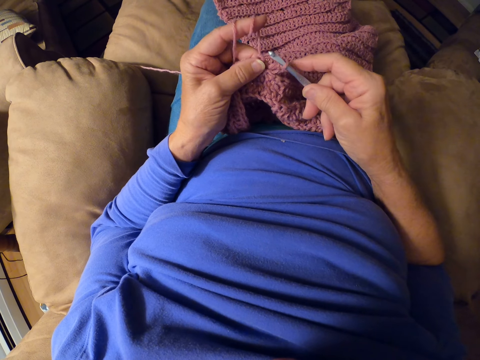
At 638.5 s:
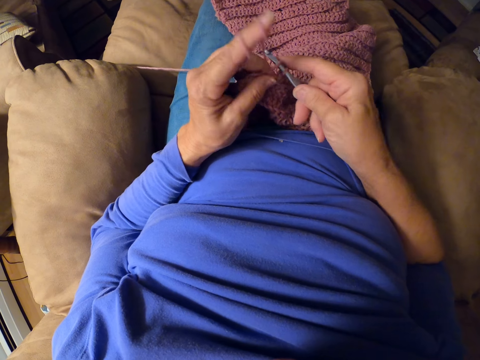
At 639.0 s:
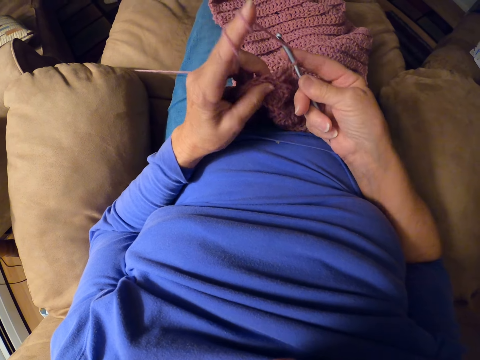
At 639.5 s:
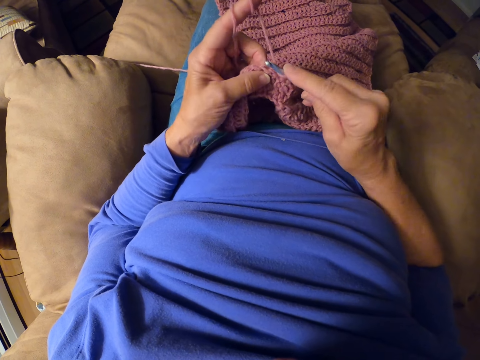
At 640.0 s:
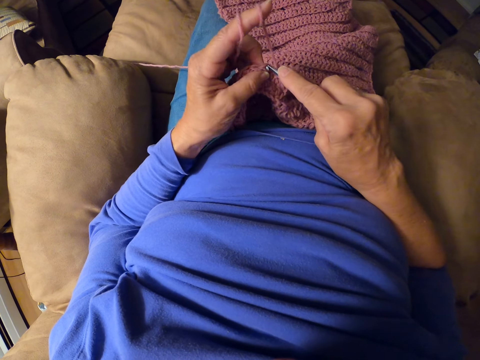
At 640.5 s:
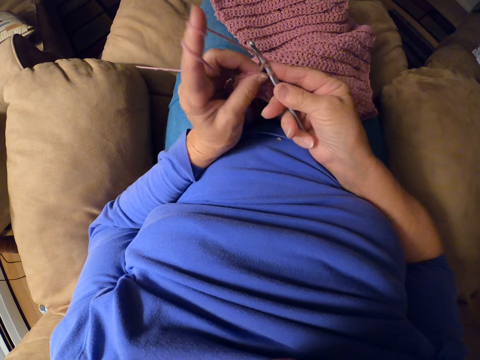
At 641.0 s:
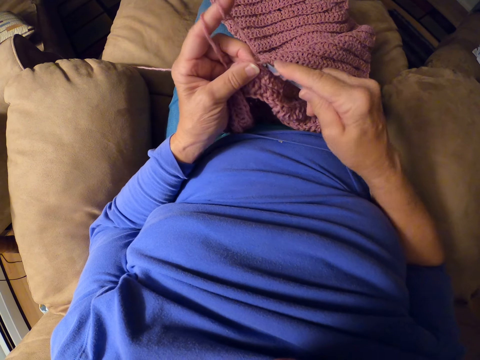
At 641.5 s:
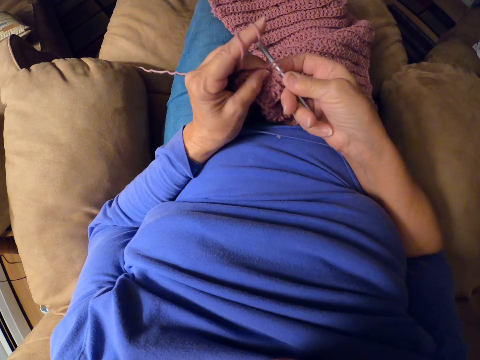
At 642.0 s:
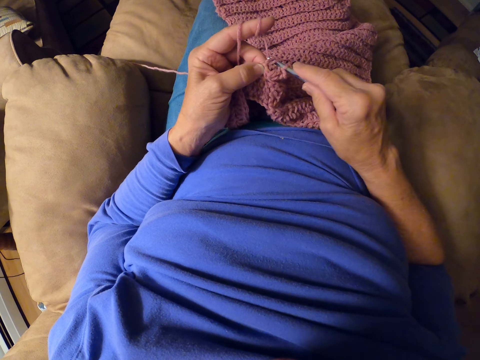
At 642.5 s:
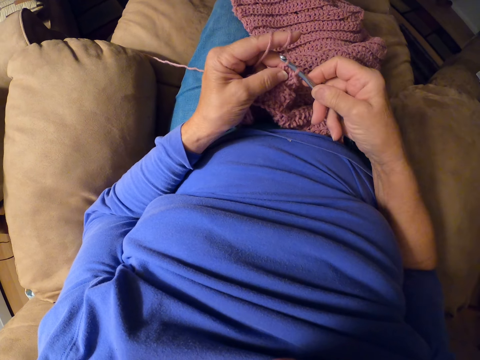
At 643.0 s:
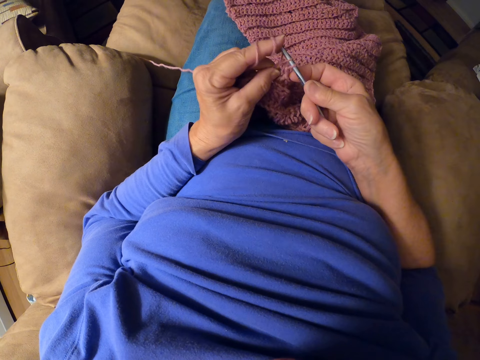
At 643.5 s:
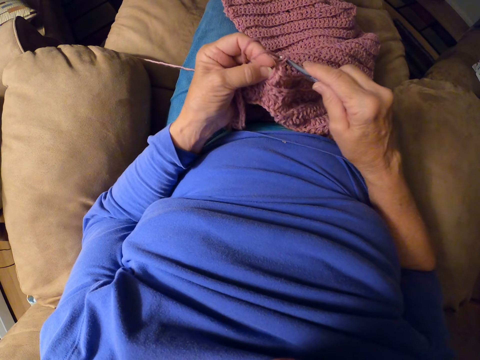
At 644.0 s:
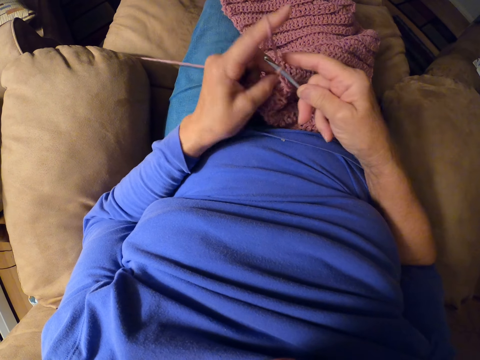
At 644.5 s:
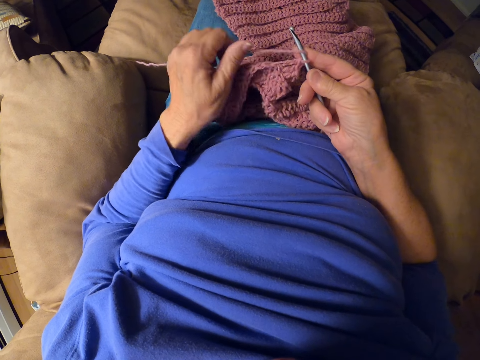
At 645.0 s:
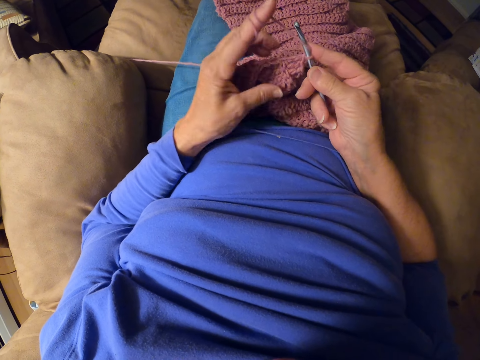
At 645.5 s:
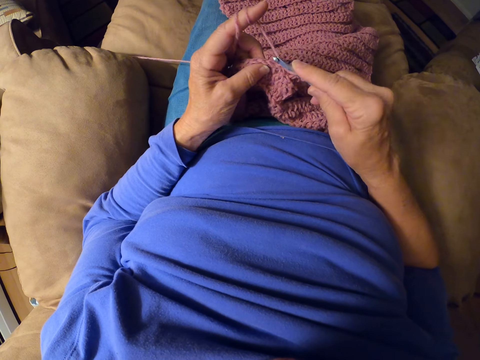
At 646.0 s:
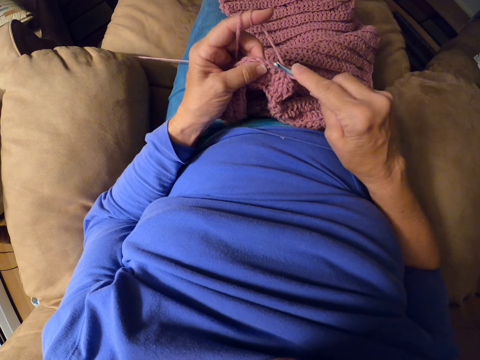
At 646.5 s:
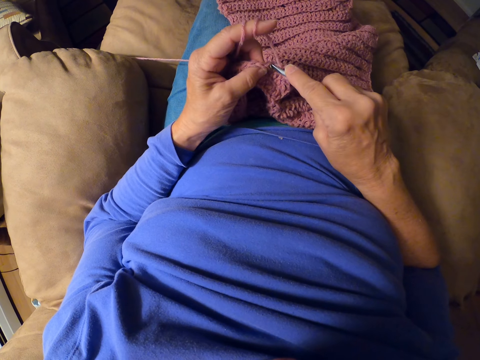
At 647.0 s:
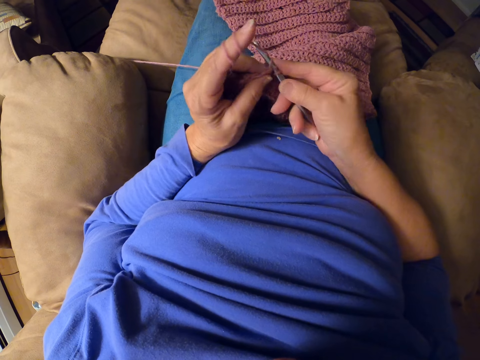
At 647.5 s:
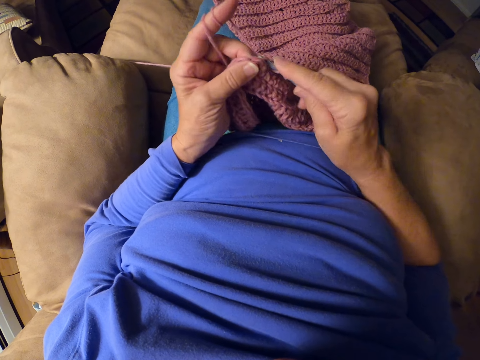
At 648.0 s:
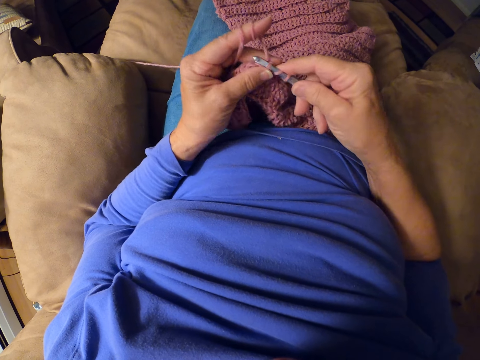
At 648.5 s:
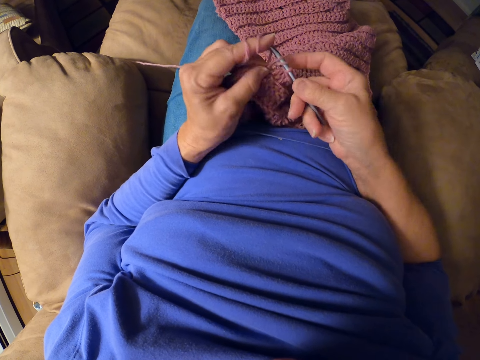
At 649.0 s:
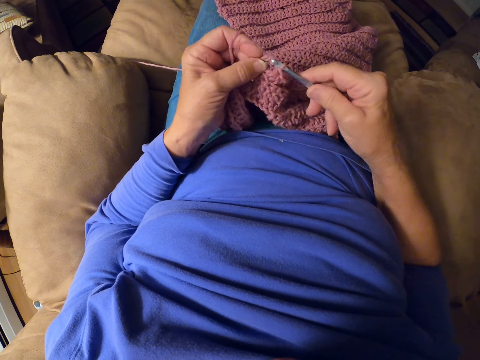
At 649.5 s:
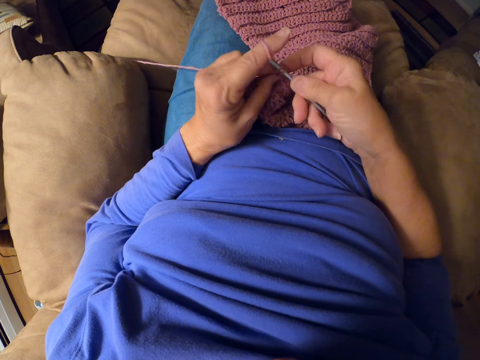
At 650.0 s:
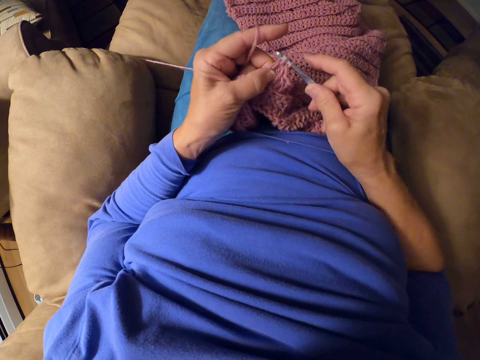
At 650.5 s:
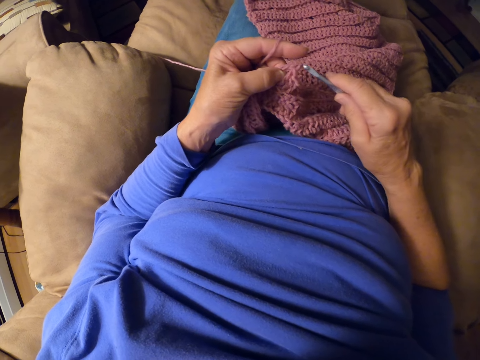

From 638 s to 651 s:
The camera wearer rolls yarn around her finger. She crochets with the crochet hook.

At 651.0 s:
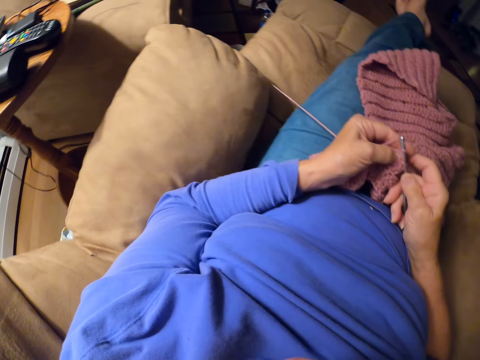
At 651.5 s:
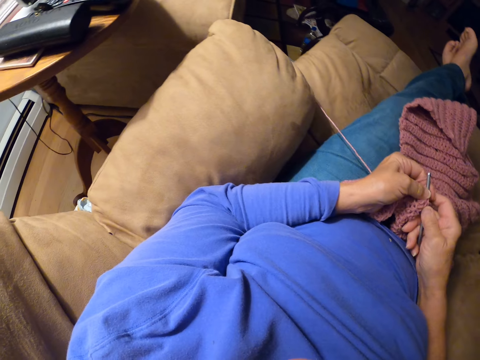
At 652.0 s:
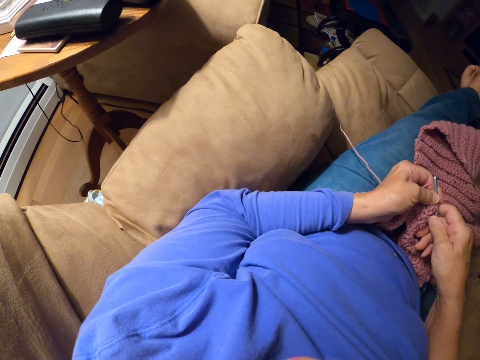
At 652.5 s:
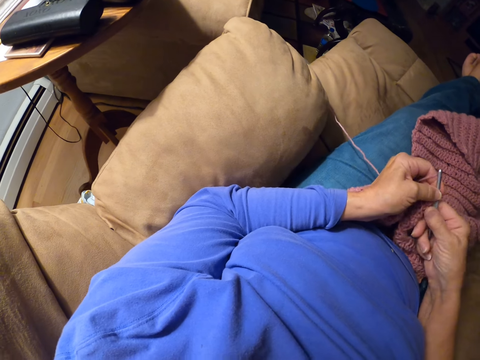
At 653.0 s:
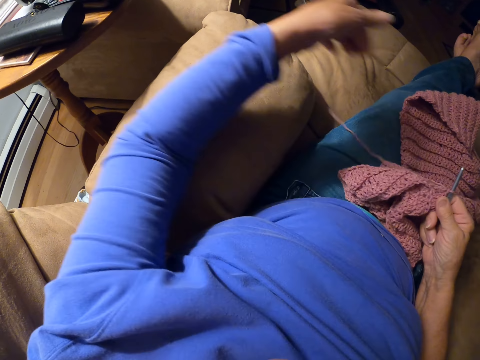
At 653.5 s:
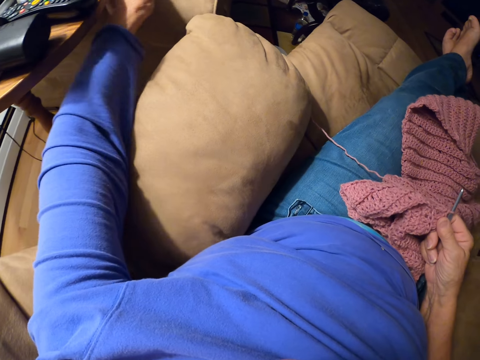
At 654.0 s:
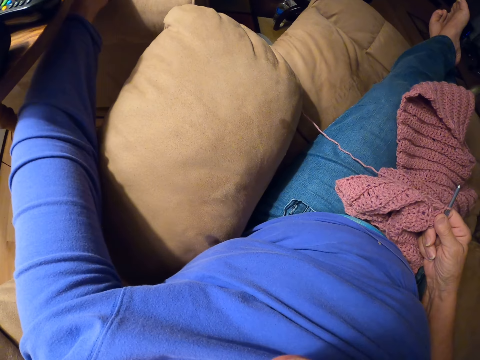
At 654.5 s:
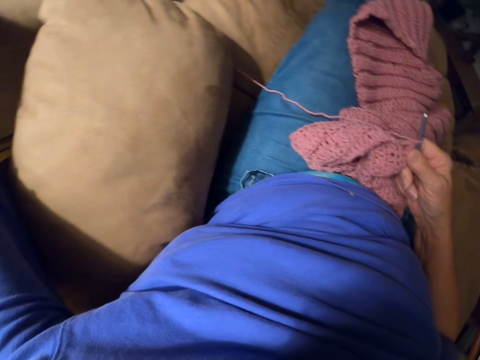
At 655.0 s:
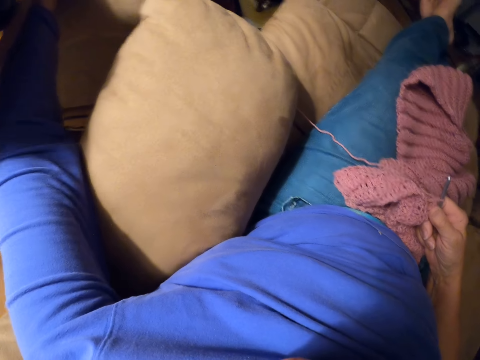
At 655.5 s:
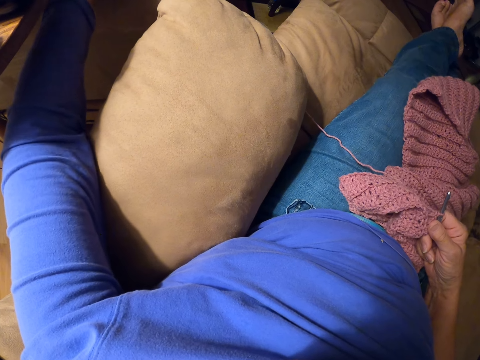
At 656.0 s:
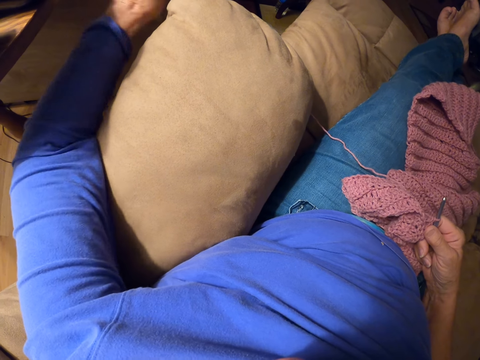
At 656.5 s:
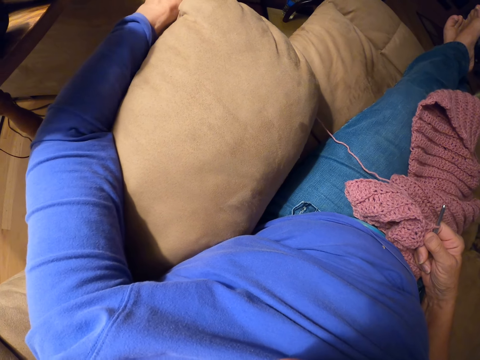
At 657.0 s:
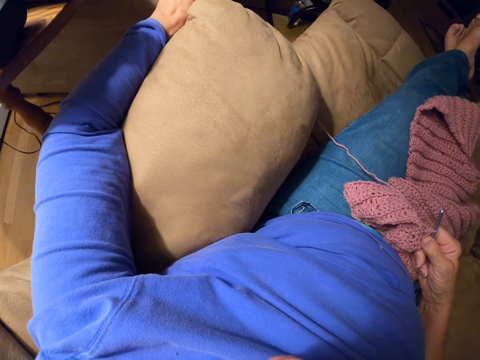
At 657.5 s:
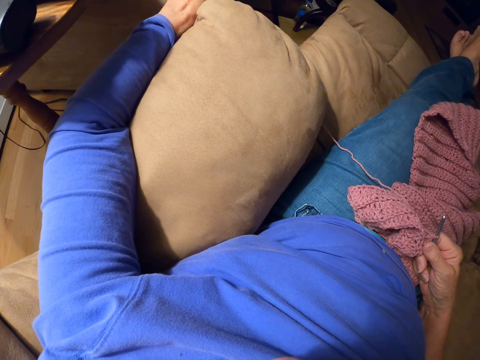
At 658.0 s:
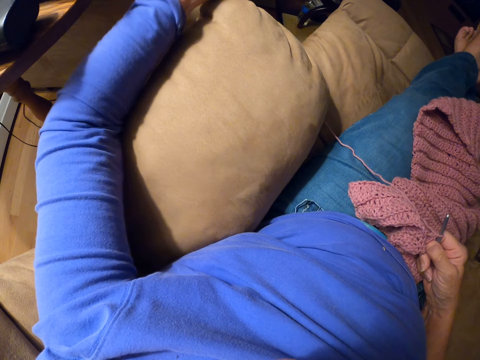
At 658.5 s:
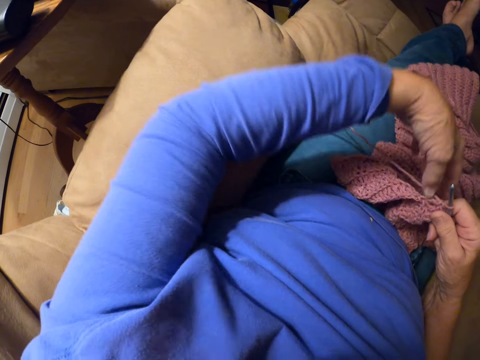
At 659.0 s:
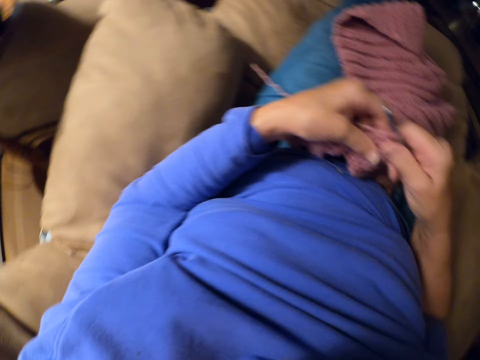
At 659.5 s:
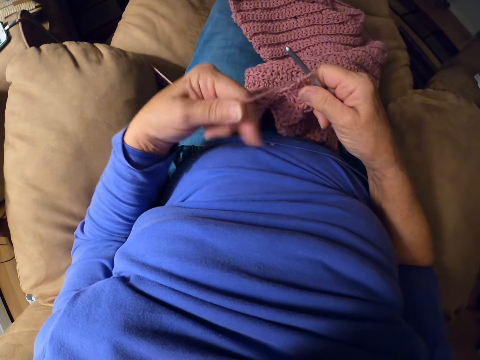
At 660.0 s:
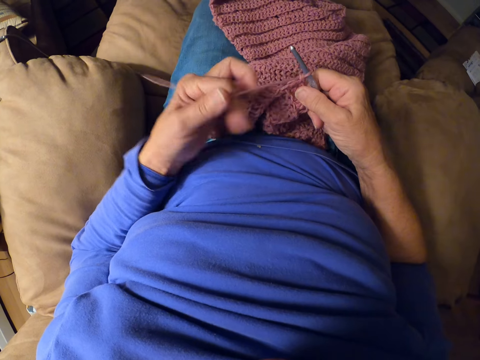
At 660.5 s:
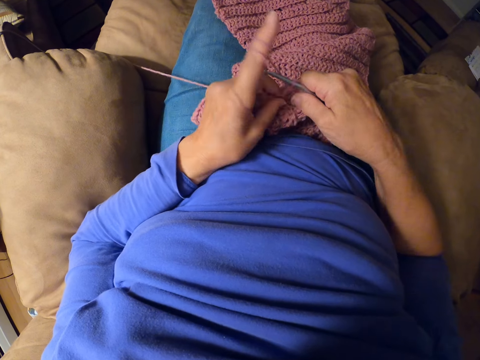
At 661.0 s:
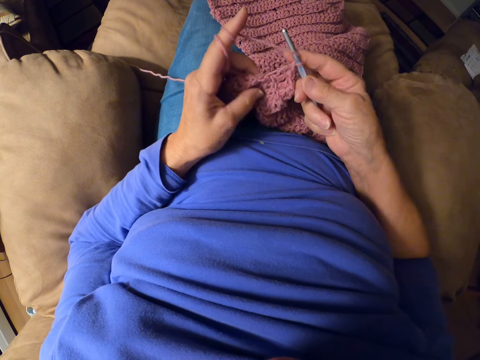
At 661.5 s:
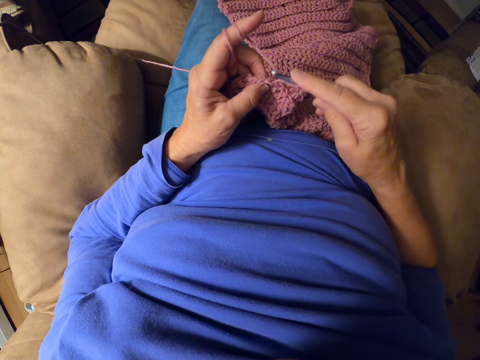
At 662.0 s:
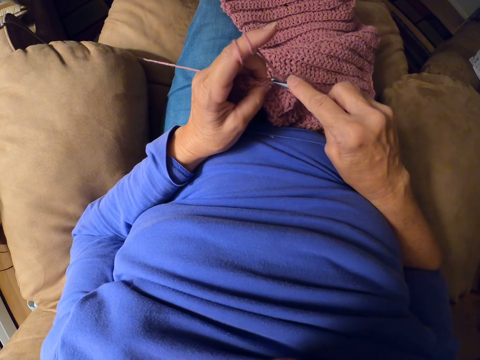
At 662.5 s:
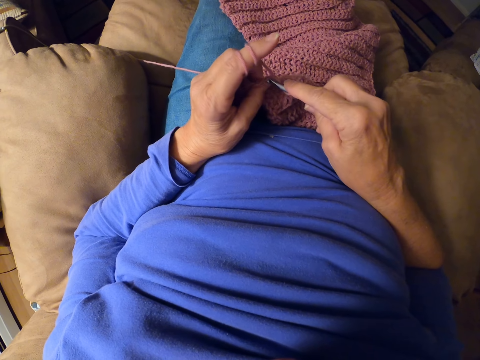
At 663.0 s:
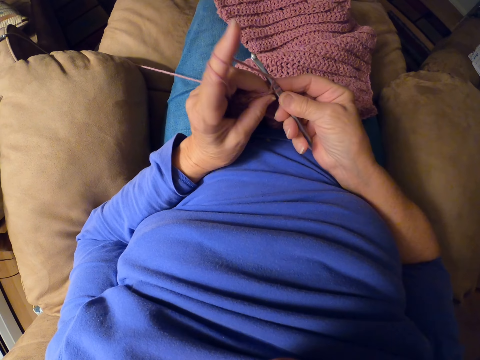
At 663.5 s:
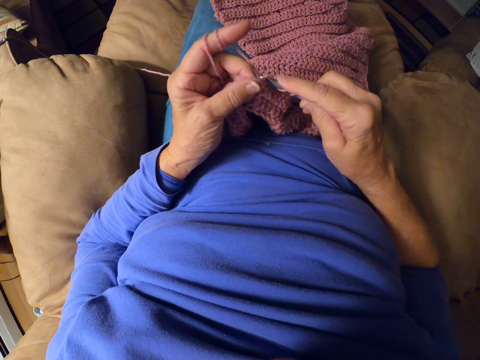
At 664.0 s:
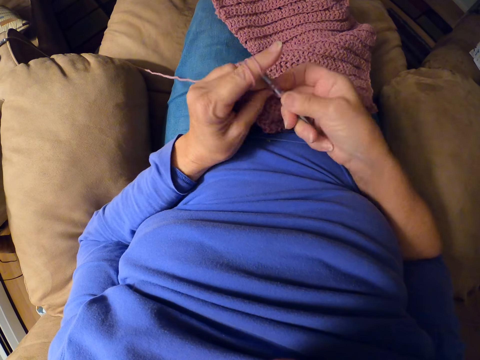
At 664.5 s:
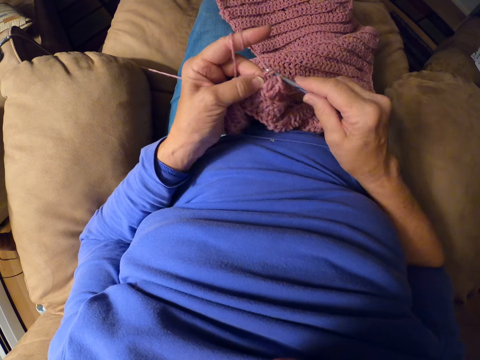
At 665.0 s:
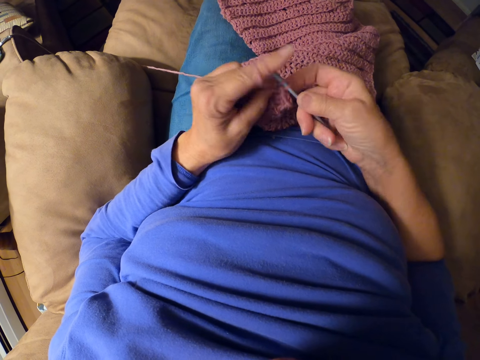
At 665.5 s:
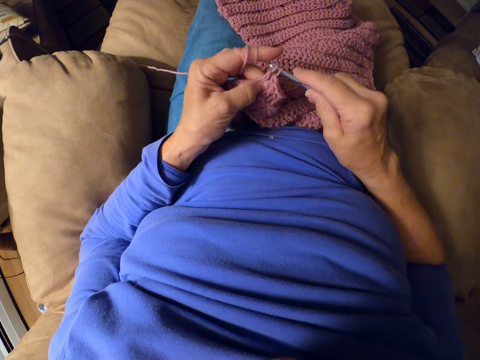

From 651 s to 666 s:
The camera wearer stretches the left hand on the sofa beside. They touch a chair. They stretch the hand back to the cloth and hold the cloth. They roll the crochet thread on the left hand finger. They knit the cloth. They crochet with the crochet hook.
